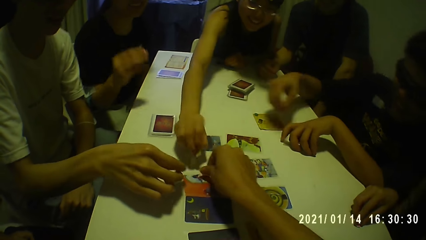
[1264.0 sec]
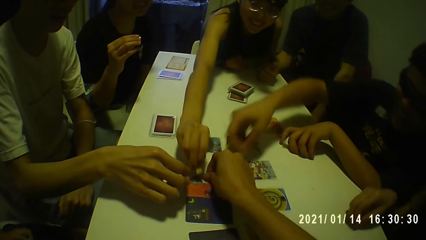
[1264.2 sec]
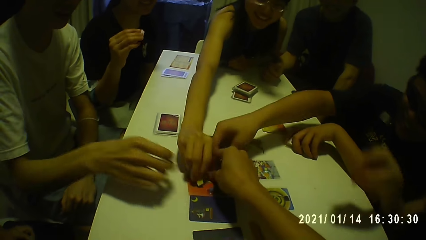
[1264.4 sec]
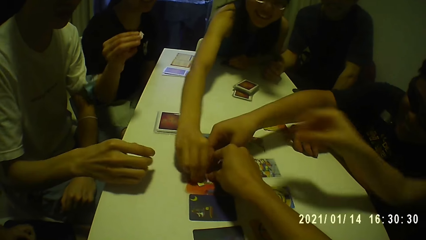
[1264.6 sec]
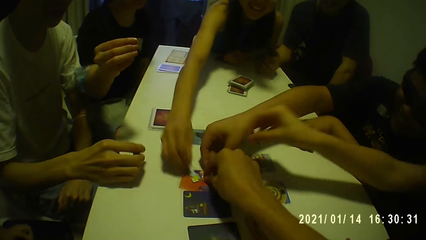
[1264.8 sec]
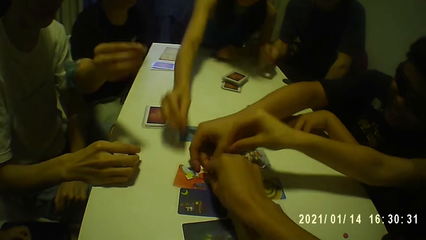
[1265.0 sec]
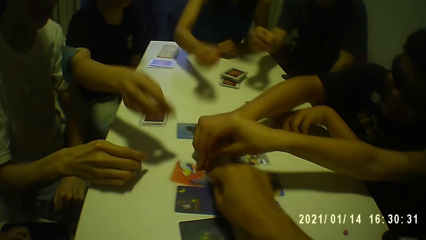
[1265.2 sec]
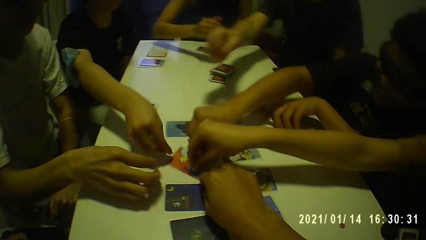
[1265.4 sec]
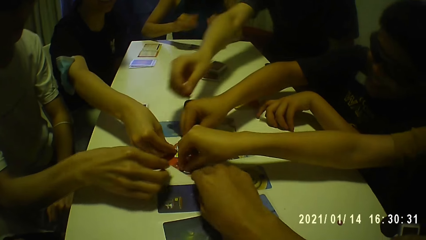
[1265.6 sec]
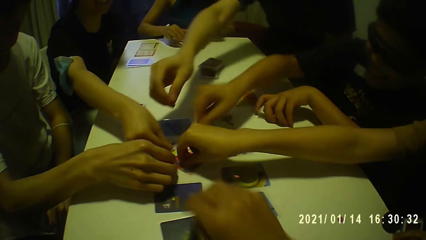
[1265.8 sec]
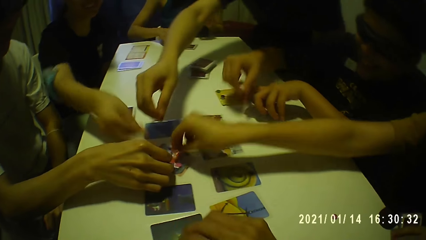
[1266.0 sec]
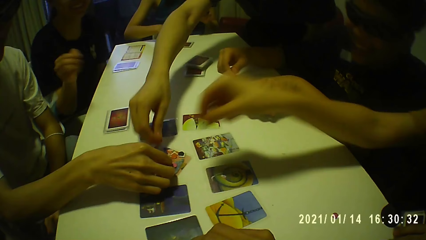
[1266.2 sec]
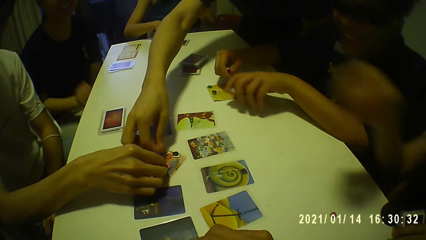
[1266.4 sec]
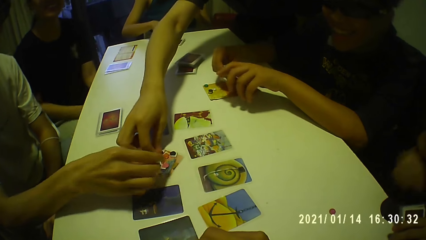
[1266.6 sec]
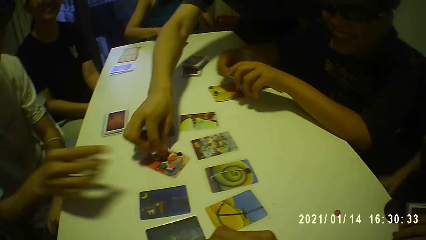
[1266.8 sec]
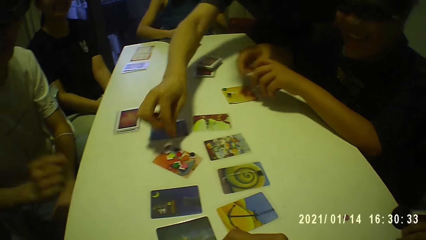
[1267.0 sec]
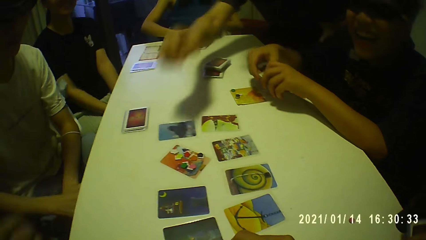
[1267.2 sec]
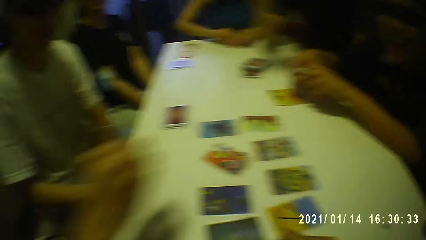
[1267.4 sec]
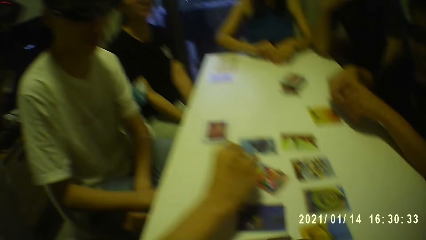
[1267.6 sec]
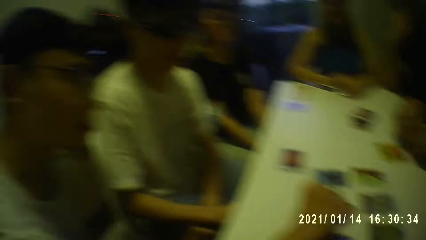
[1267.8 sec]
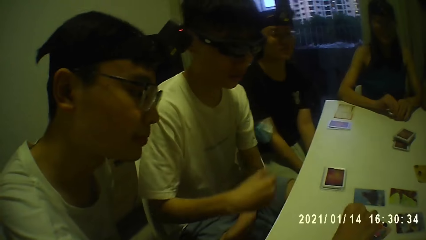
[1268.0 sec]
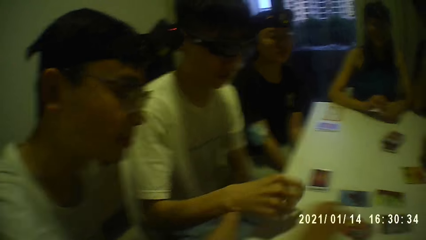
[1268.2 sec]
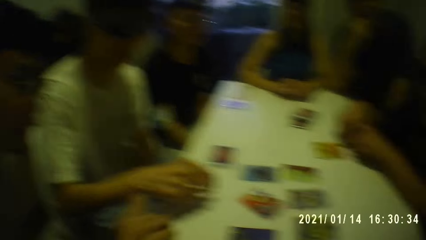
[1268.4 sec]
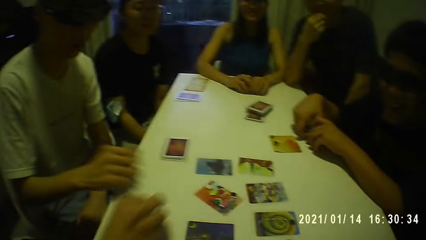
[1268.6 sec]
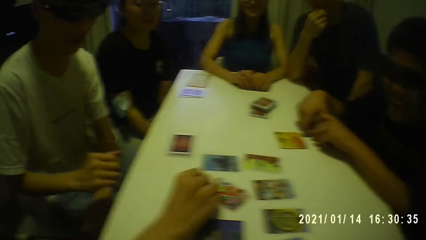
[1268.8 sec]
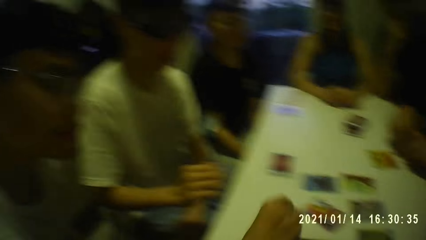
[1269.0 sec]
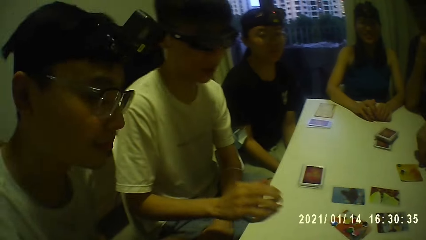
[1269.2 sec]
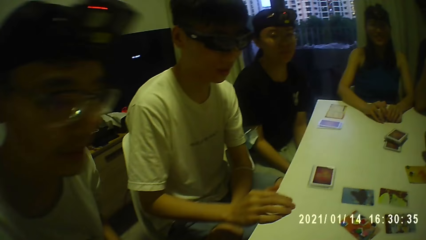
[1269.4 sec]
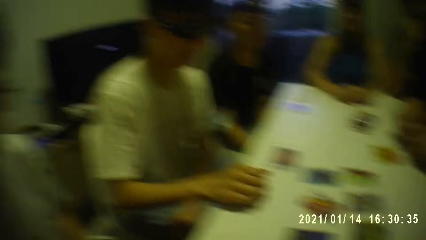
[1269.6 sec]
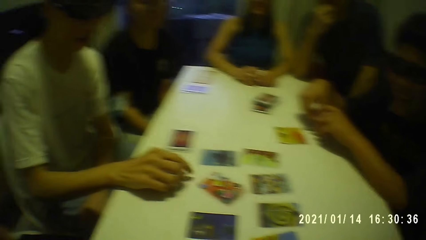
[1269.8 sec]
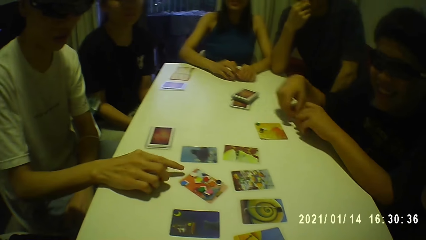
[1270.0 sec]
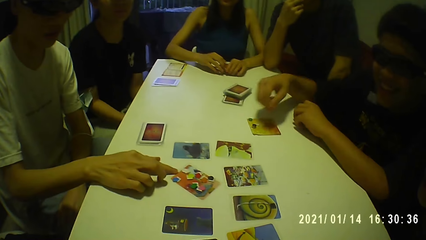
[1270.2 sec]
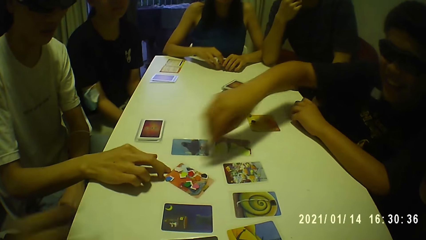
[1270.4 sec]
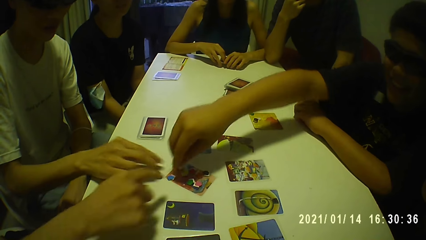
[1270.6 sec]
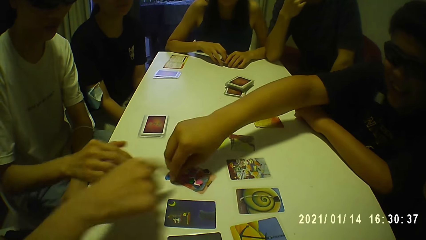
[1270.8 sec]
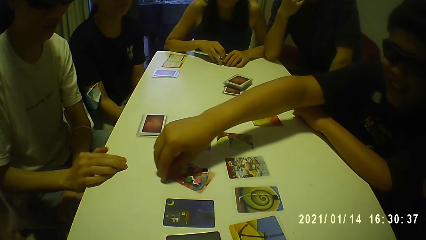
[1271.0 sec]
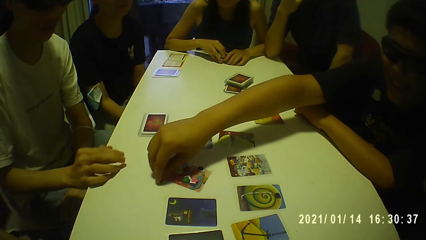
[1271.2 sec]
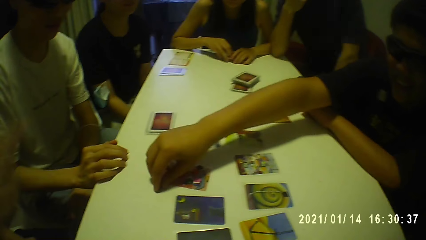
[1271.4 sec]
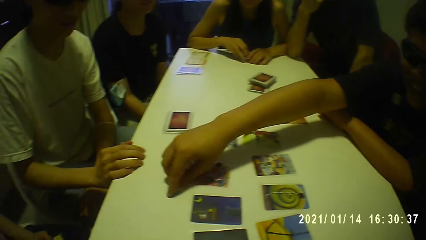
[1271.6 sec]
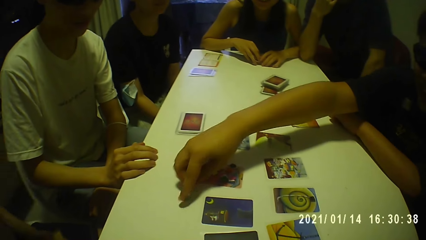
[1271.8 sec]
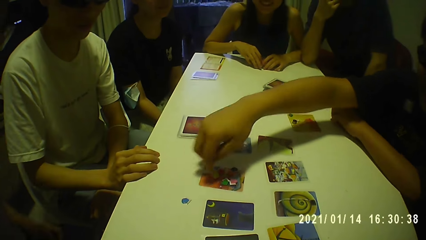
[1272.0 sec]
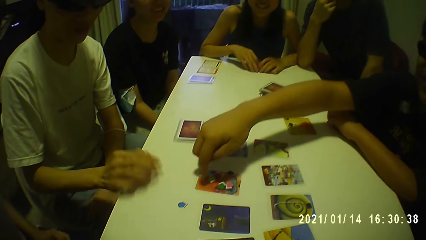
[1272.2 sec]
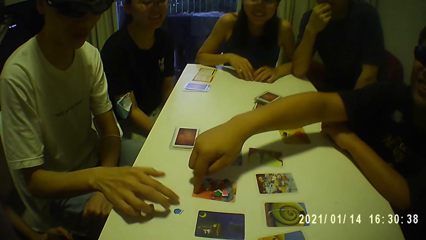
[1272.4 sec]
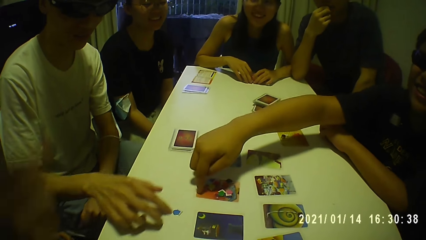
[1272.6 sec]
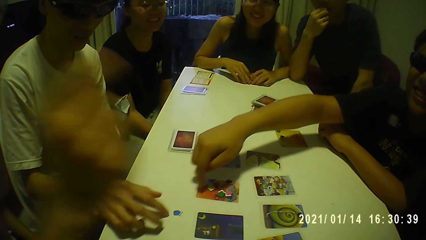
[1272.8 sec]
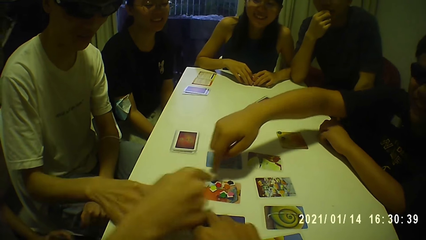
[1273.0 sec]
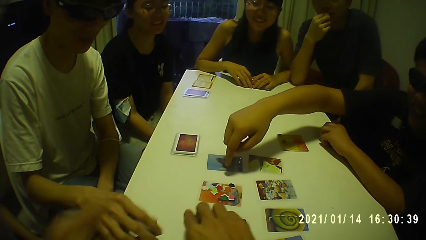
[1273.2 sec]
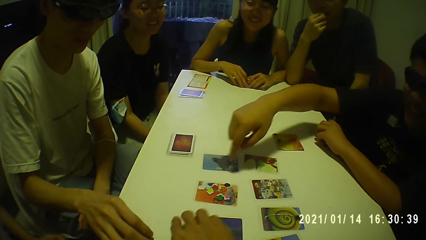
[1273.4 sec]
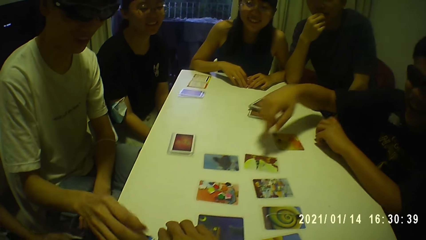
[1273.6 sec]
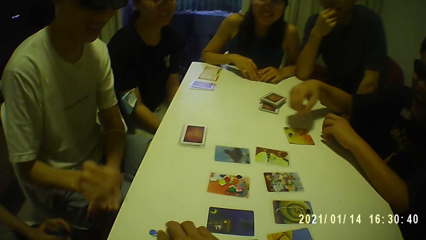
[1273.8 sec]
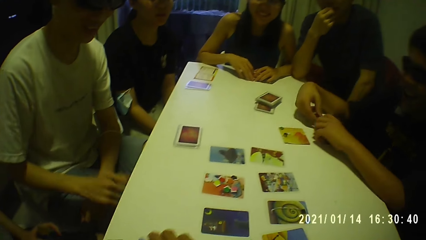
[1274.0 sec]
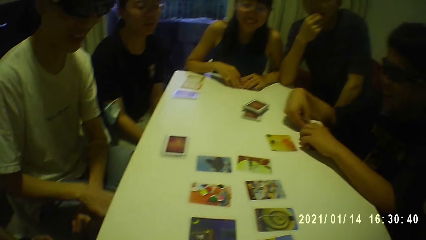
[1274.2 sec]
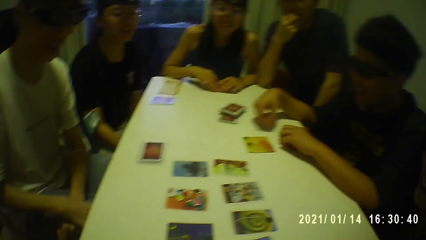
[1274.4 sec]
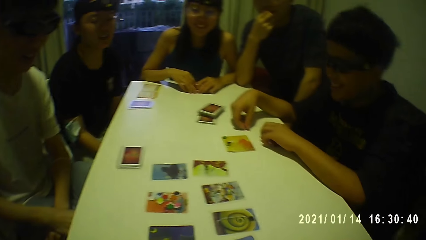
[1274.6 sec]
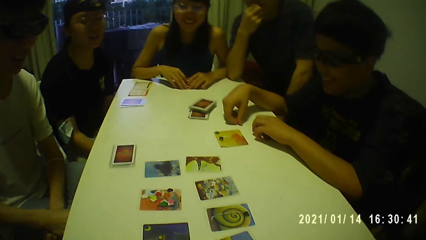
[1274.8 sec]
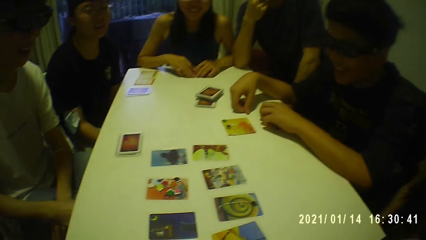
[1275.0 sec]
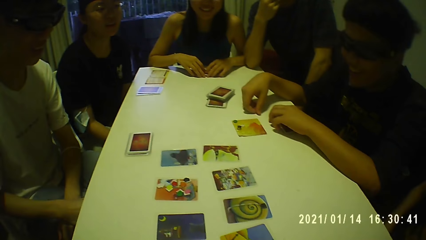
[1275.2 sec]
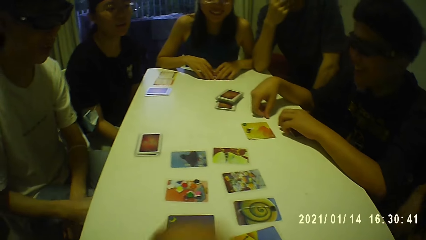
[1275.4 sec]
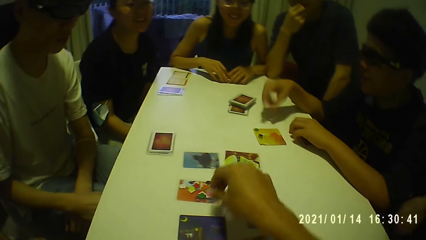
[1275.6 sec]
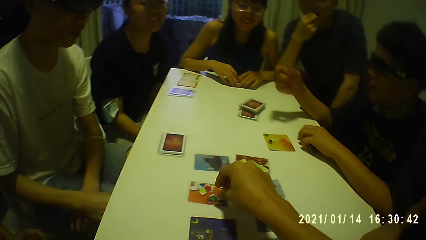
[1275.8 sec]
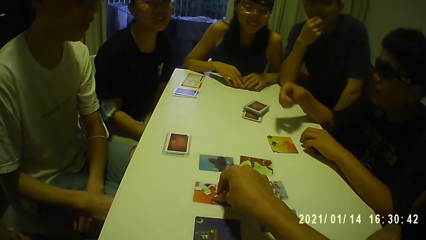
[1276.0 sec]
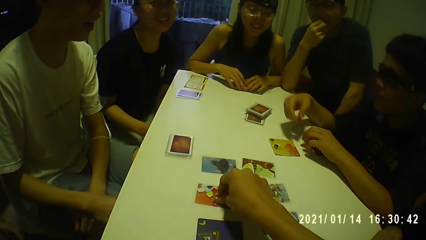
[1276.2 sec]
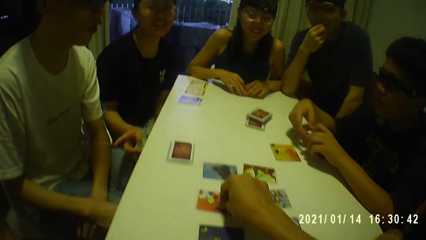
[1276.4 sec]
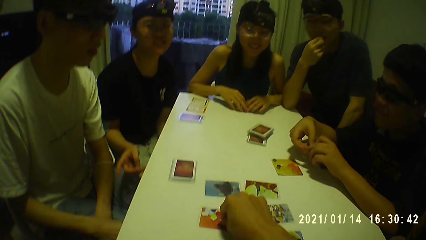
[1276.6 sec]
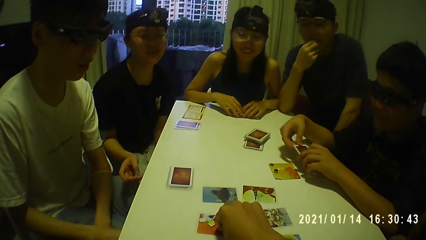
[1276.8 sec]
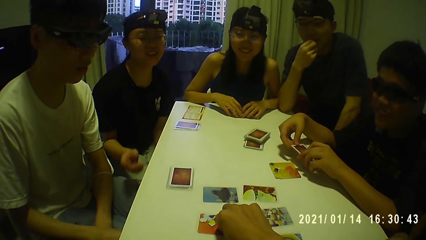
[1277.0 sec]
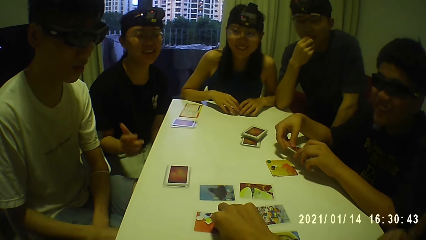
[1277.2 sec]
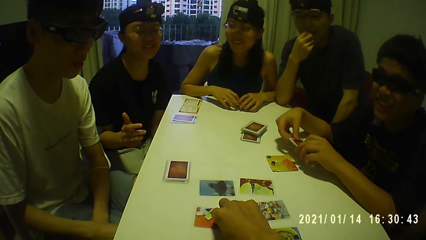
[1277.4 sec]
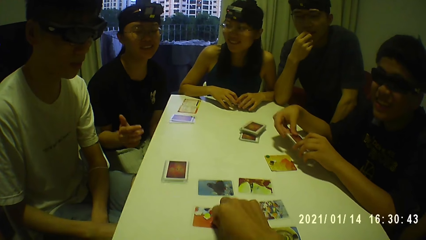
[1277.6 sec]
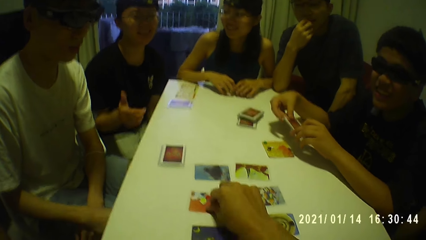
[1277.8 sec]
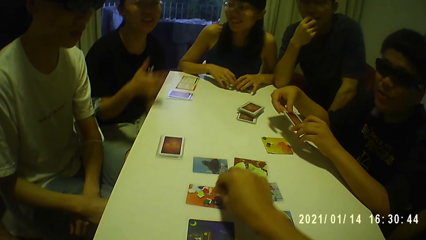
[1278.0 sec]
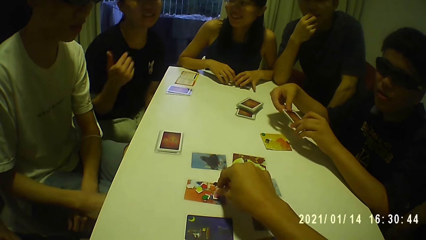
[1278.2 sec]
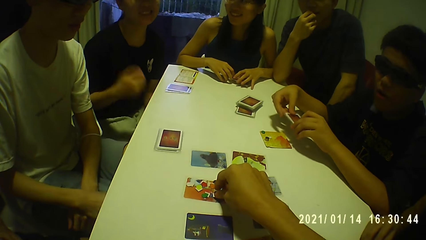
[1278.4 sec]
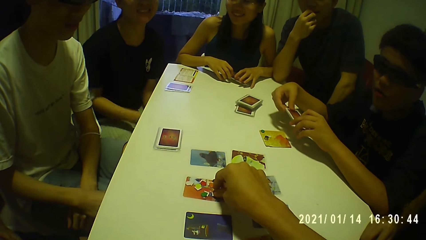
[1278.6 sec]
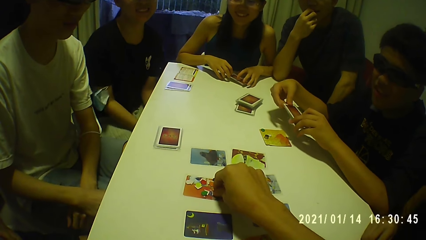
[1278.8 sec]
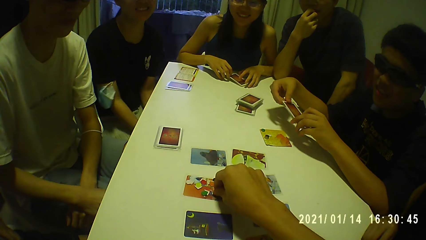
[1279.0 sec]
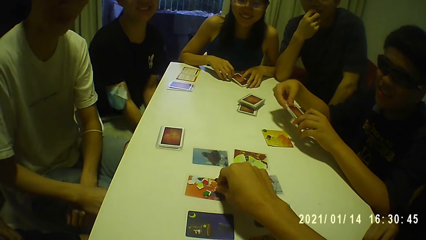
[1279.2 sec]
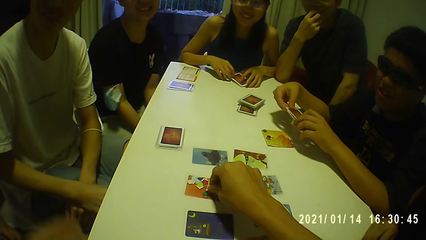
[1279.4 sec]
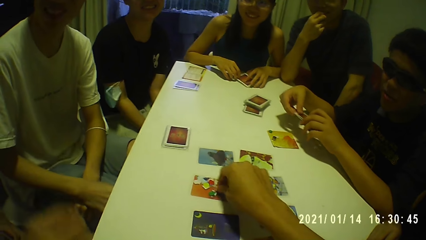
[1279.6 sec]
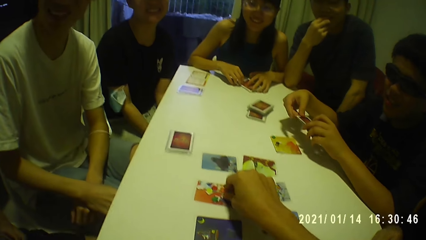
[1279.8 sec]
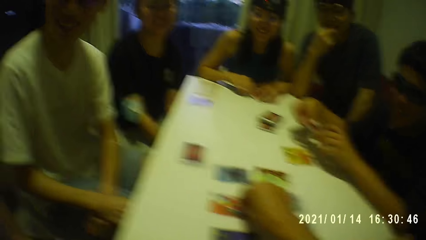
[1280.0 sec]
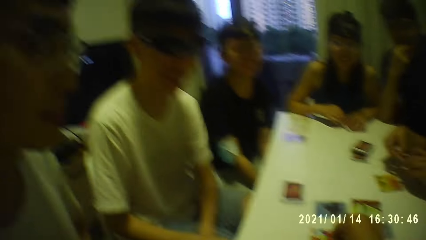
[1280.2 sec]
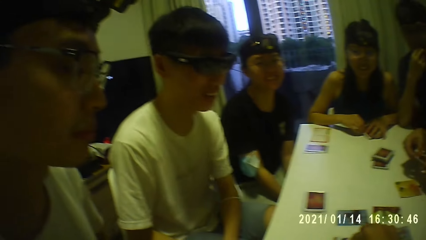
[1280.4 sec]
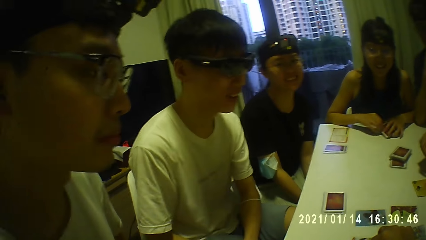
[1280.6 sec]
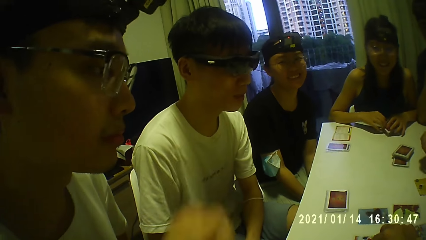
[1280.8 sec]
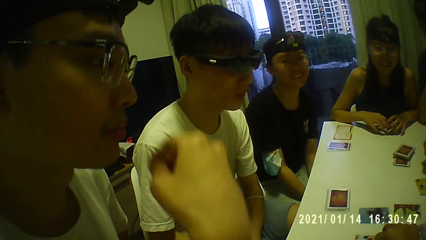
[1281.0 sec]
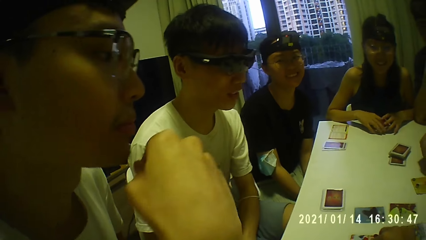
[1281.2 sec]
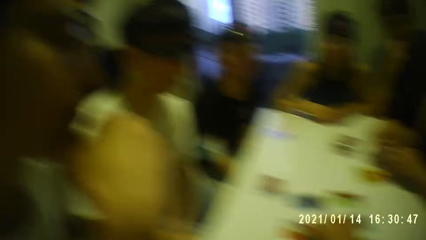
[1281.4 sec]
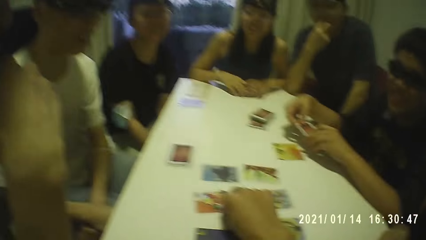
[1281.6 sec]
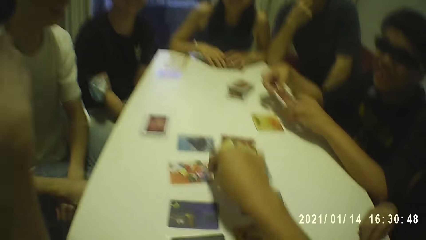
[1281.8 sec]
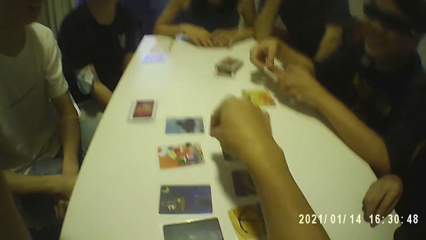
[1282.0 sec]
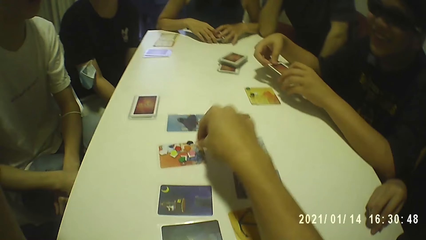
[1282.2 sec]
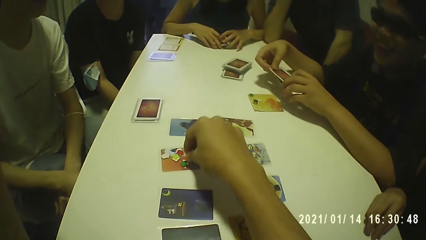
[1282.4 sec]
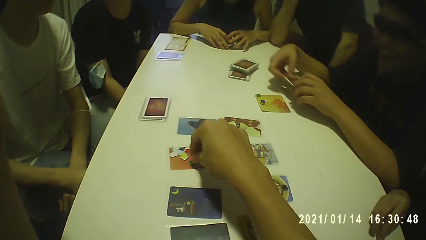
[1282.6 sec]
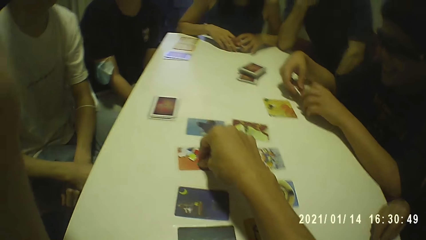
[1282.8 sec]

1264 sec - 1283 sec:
The camera wearer drops the token in his right hand on the card. A woman drops the token in her right hand on the card. A man drops the token in his right hand on the card. Another woman drops the token in her right hand on the card. A third woman drops the token in her right hand on the card. Another man drops the token in his right hand on the card. A third man drops the token in his right hand on the card. The first woman moves a stack of cards from the table with her hands. A fourth man moves the token on the card with his right hand. The second man moves the card on the table with his right hand. The first man moves the card on the table with his right hand. The second man moves the token on the table with his right hand. The camera wearer moves the token on the table with his right hand. He moves the token on the card with his right hand.
